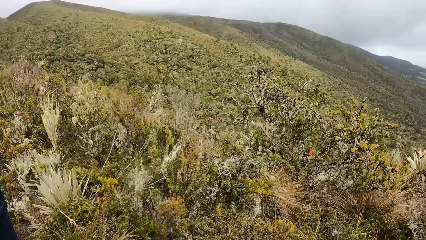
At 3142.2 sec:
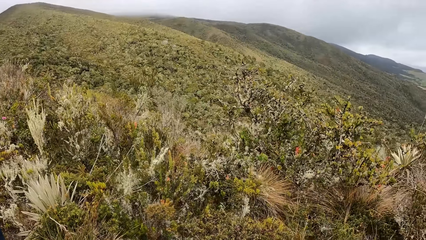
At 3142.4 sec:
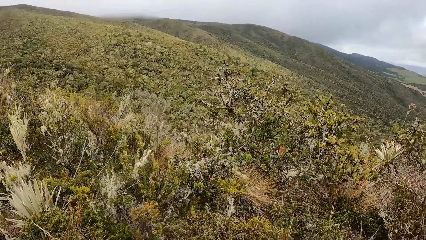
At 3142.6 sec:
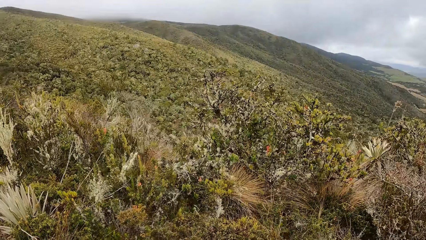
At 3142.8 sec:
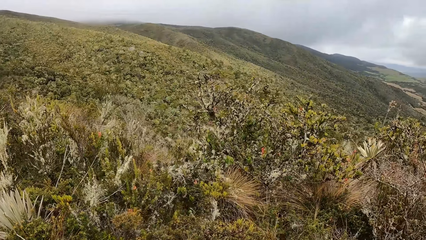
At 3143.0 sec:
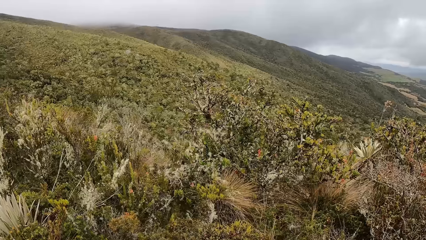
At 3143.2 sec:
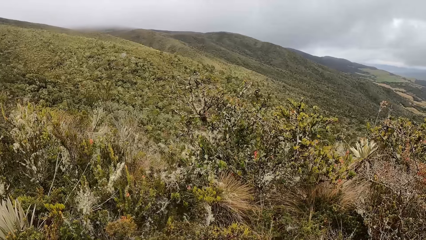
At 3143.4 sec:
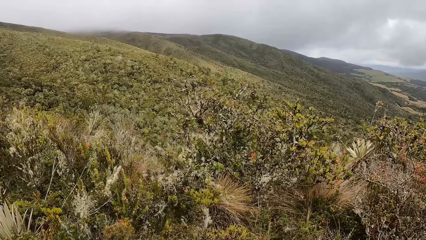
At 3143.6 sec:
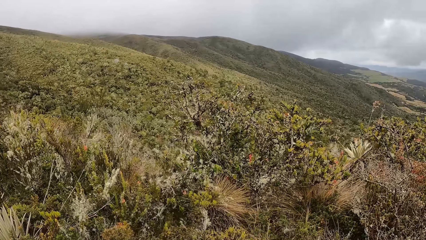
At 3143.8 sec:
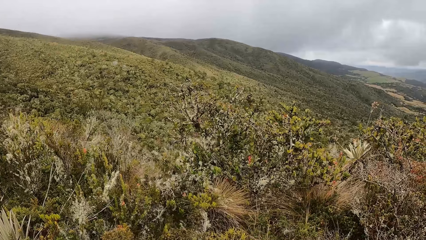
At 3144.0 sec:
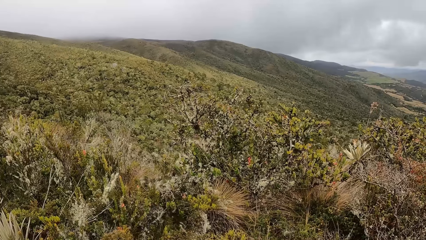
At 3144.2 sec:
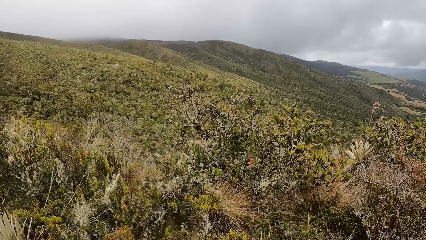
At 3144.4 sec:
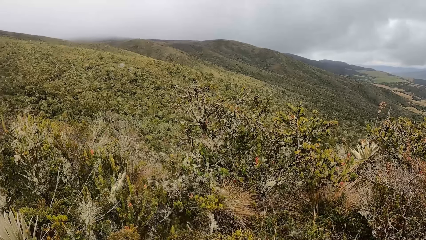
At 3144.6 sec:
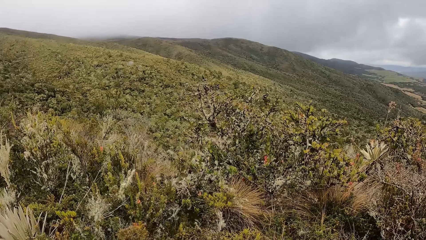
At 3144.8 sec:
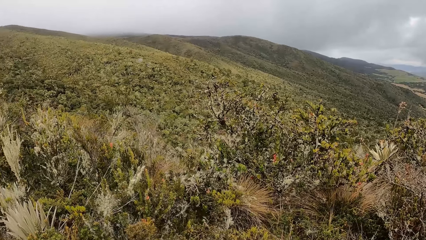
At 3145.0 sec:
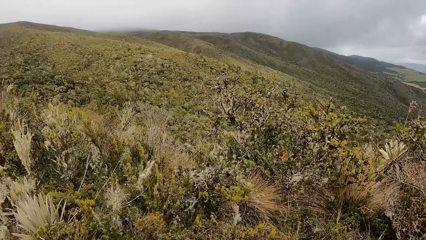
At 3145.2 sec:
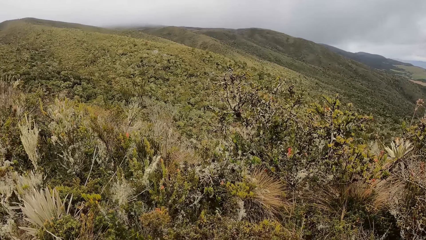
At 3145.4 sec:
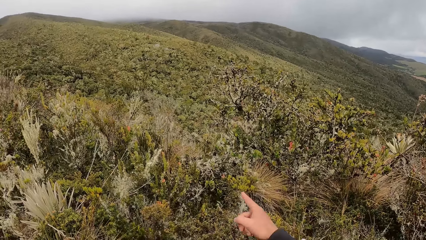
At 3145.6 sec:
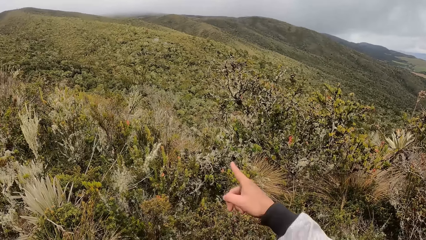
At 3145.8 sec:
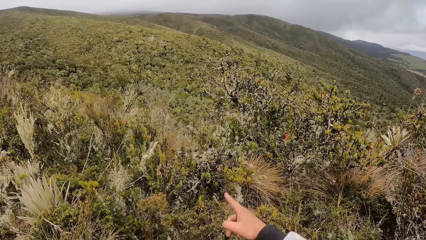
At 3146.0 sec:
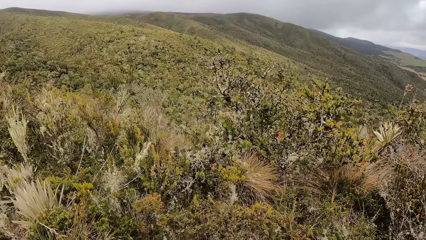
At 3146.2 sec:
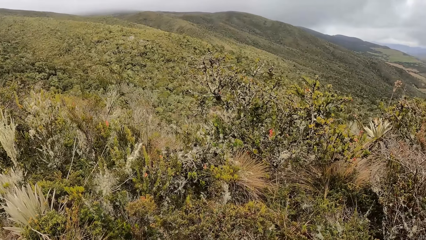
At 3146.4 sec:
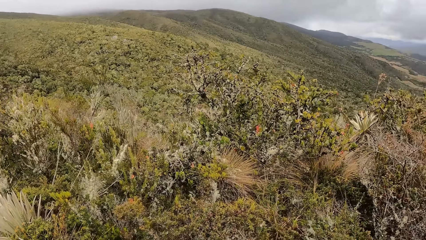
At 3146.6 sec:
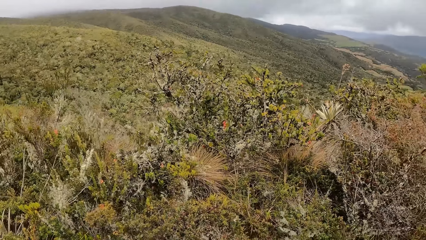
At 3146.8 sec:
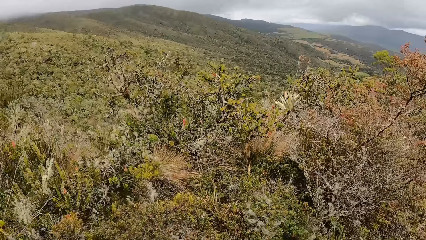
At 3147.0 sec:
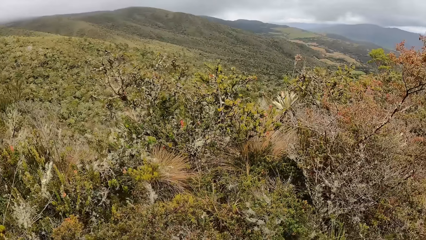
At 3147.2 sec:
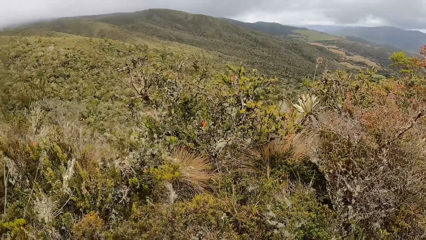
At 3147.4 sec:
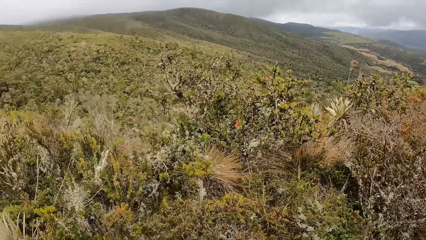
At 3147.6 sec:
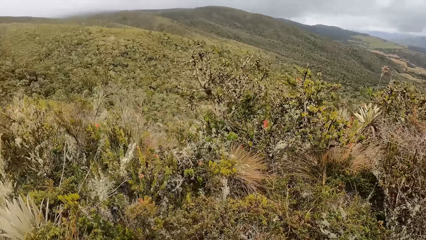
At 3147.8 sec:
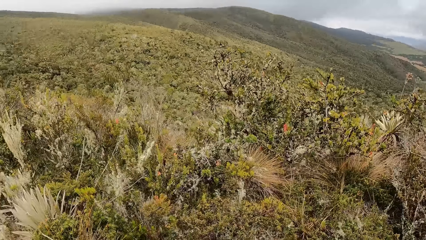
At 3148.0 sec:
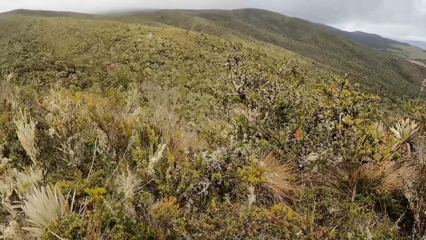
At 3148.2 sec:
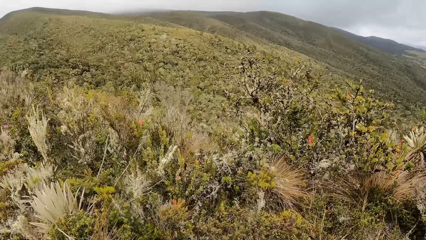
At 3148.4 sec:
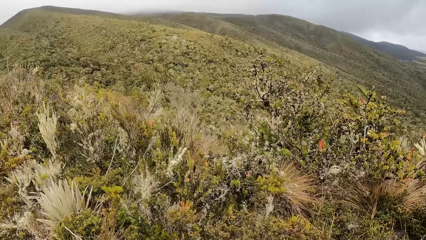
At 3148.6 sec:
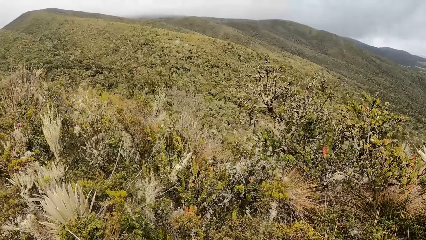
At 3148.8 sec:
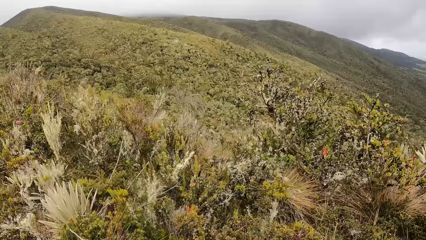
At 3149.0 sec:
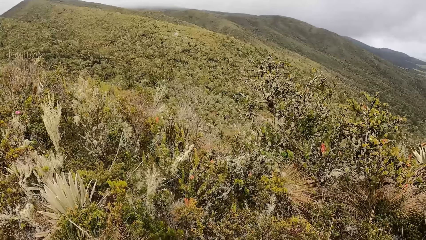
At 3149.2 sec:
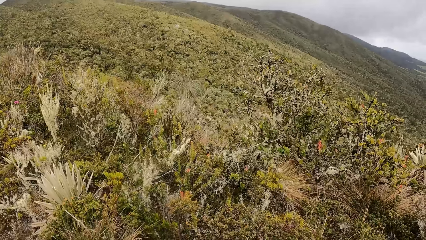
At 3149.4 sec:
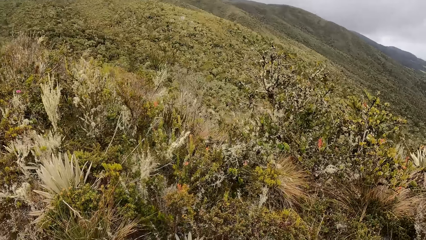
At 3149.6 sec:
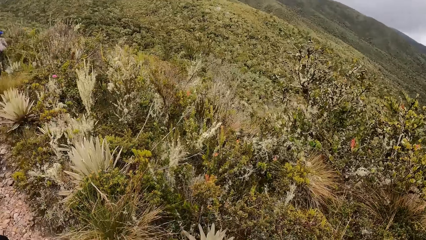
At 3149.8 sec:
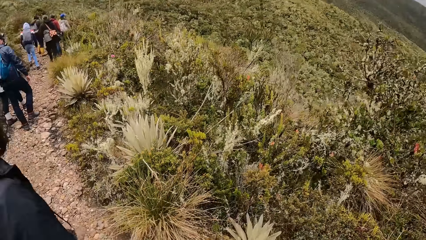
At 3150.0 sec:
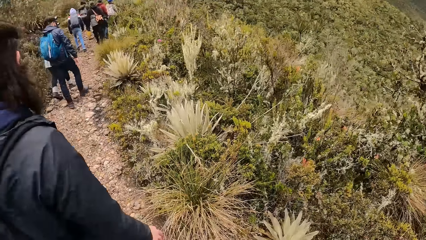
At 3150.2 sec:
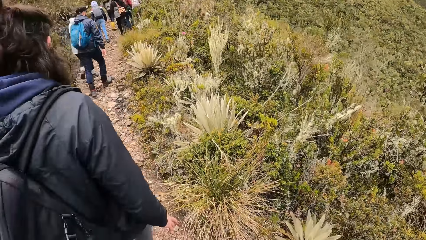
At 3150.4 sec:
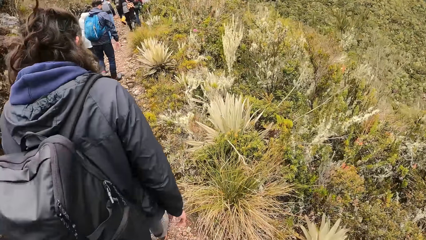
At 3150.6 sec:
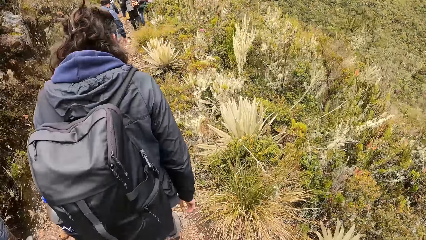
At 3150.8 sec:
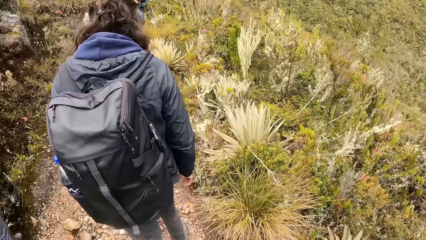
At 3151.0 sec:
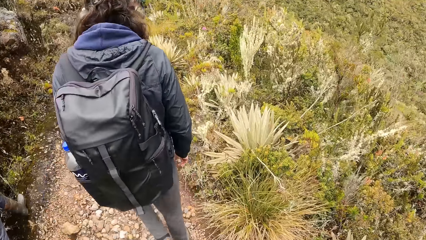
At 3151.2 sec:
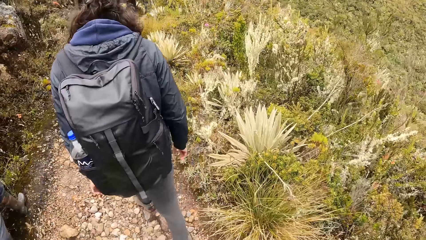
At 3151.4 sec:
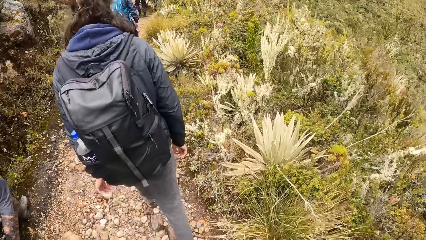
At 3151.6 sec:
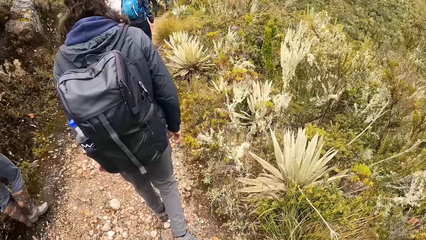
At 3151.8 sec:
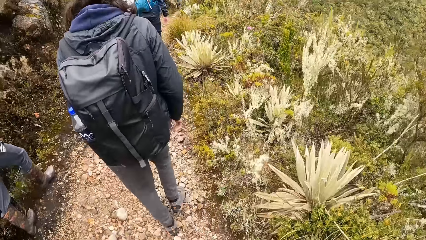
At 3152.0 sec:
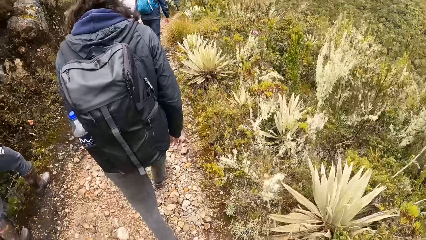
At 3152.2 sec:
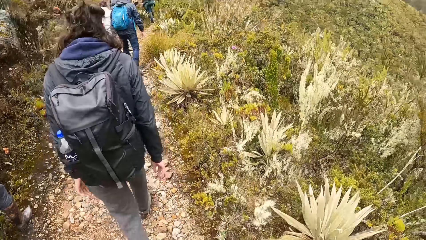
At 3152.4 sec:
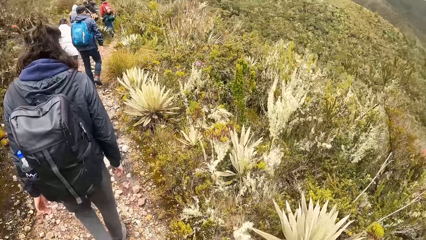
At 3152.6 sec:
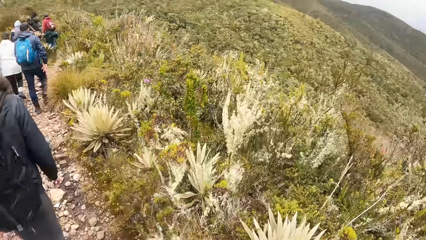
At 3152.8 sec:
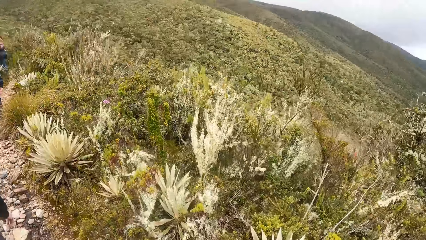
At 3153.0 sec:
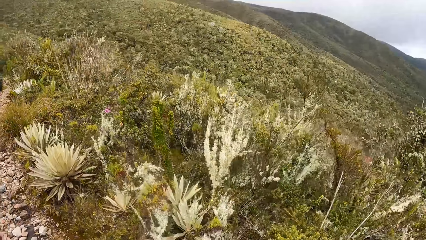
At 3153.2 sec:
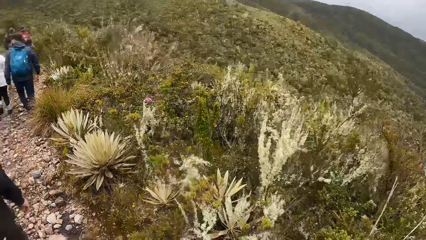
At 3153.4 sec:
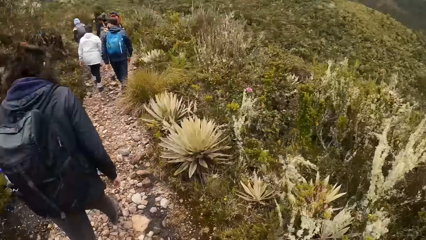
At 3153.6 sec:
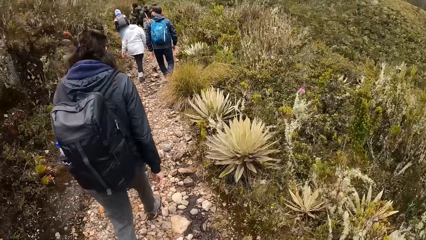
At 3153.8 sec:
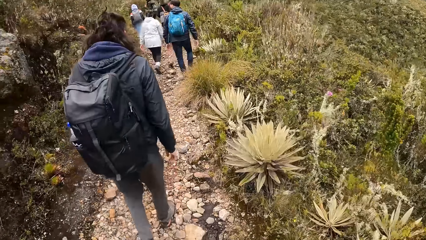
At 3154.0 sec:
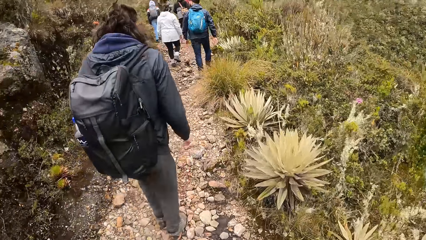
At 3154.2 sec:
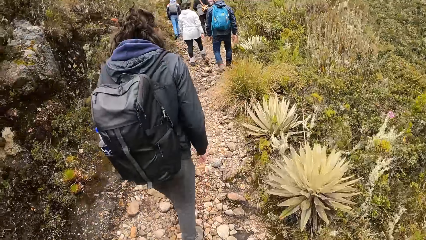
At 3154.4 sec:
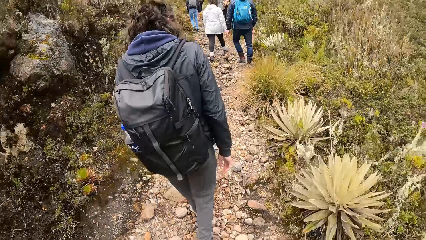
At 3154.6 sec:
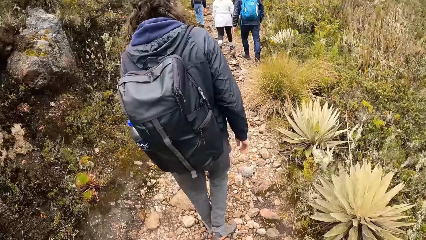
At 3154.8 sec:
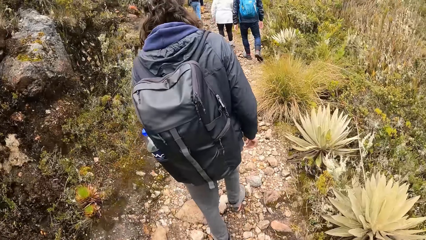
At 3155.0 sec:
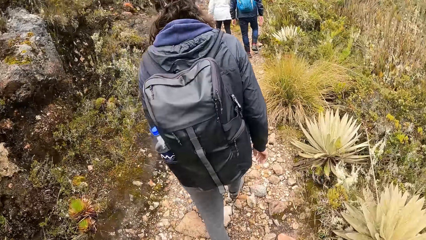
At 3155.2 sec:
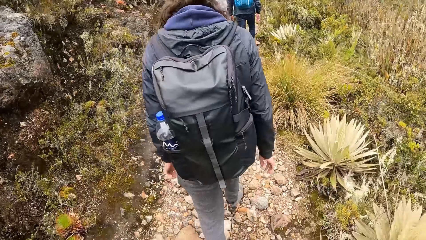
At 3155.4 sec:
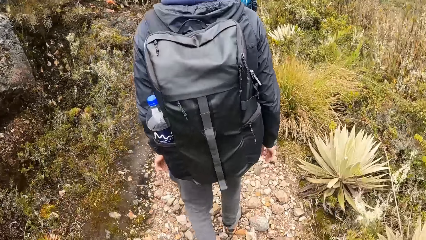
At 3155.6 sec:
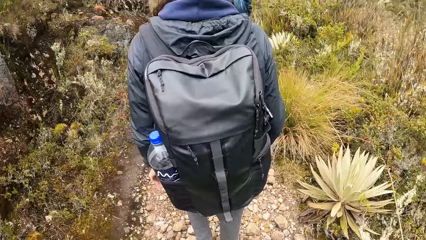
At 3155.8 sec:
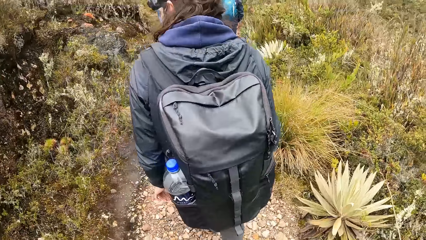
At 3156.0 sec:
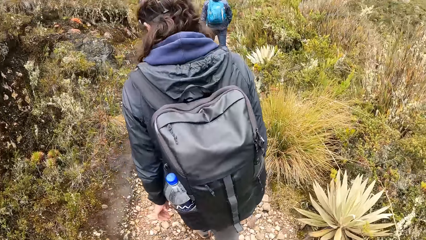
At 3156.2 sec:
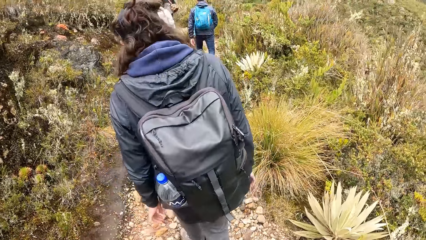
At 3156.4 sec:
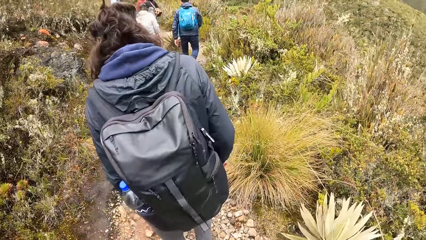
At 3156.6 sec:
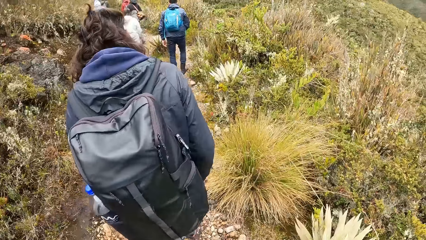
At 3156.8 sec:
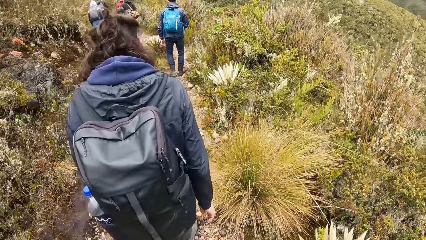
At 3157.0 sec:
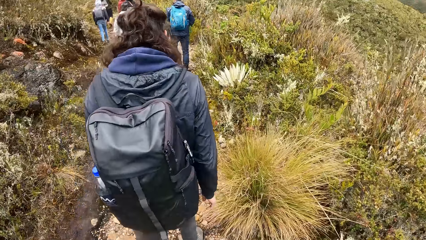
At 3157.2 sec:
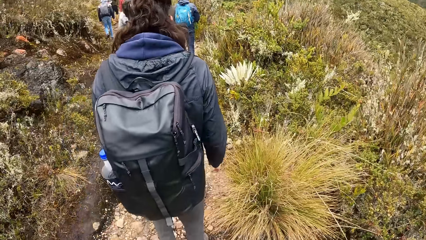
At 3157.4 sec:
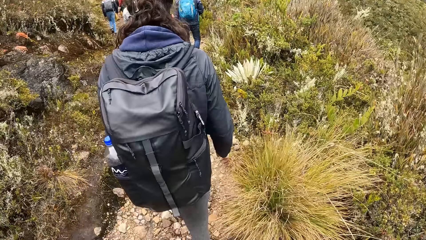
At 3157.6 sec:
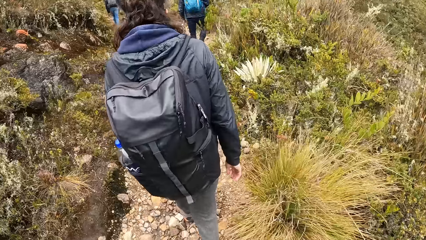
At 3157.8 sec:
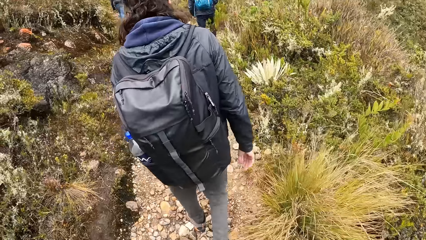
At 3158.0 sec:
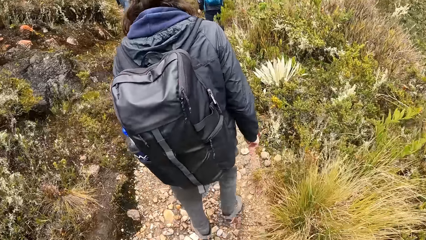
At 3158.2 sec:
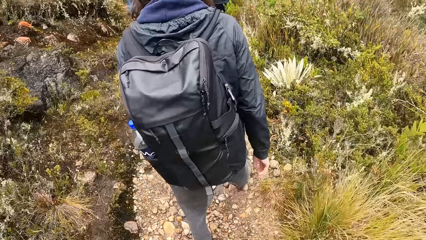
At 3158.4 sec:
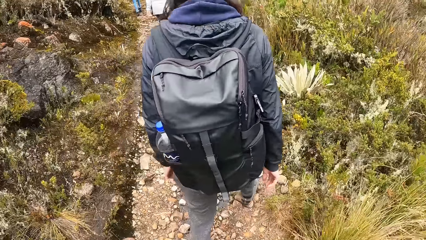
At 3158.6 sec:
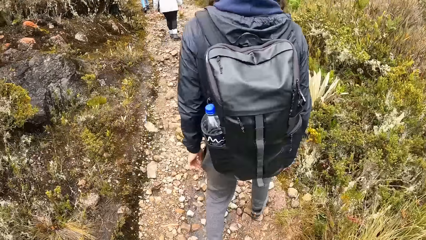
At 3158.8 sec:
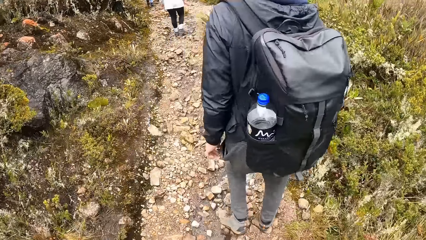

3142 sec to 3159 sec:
The camera wearer stares round on the hill side. They point on the hill forest and drop their hand. A man walks in front of the camera wearer on the hill path. The camera wearer walks on the hill path. A lady walks beside the man on the path. Another man walks on the footpath with other people.
